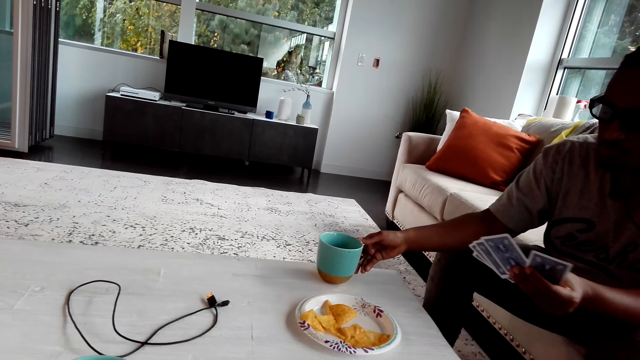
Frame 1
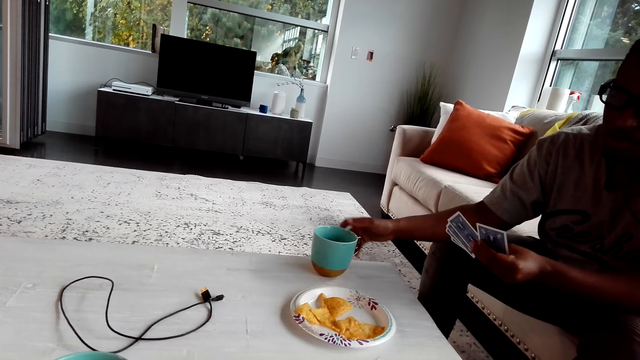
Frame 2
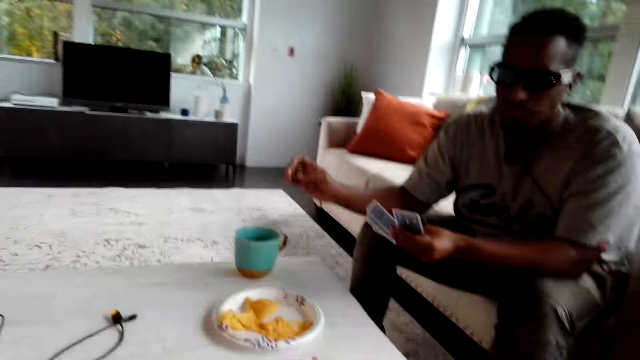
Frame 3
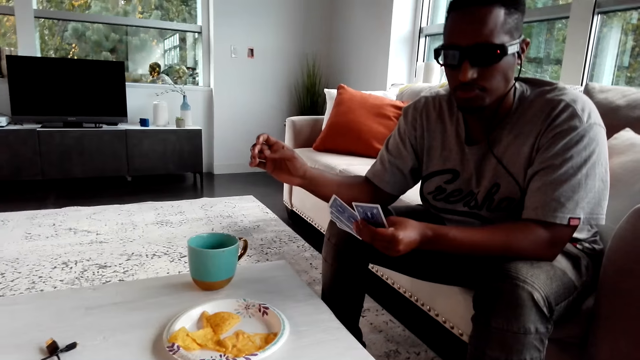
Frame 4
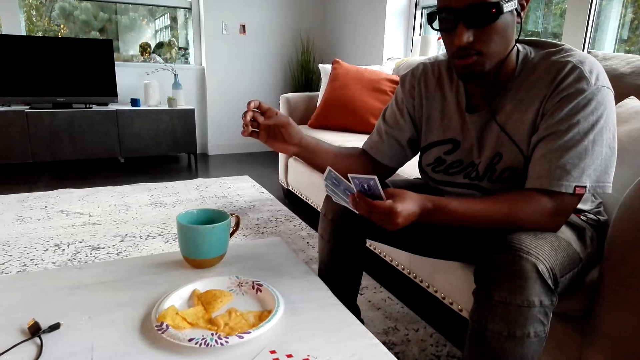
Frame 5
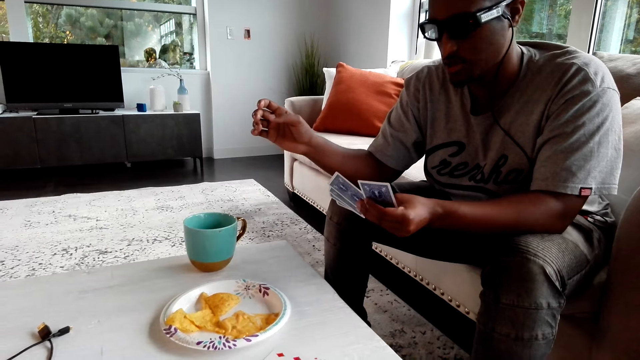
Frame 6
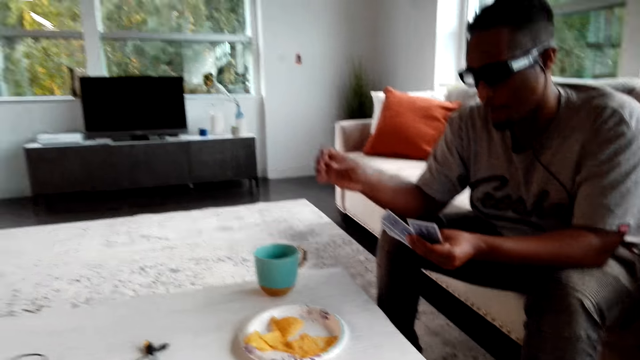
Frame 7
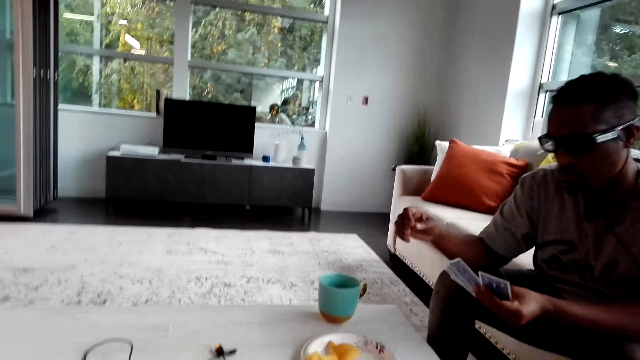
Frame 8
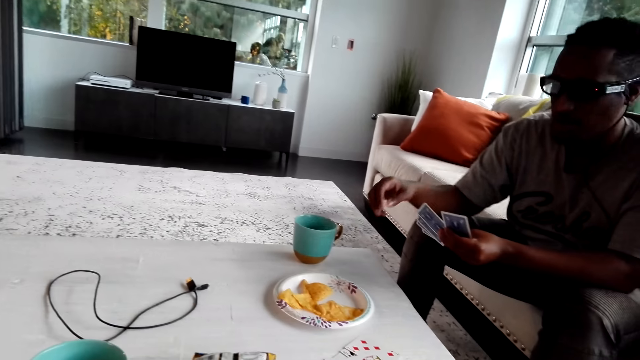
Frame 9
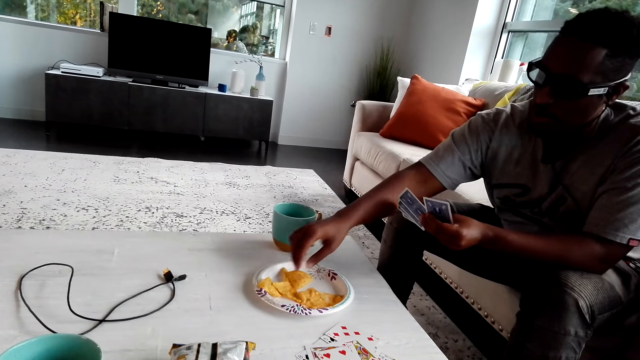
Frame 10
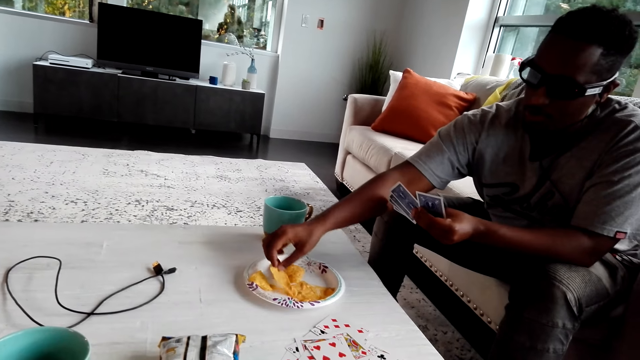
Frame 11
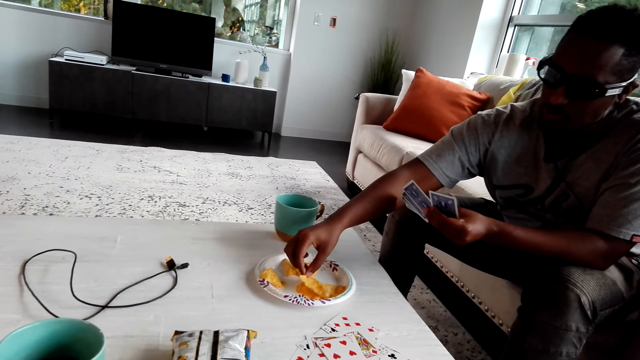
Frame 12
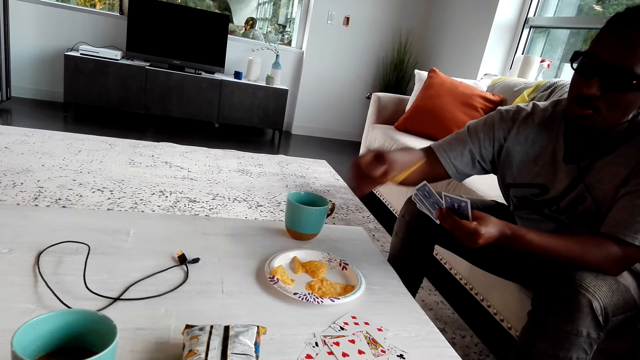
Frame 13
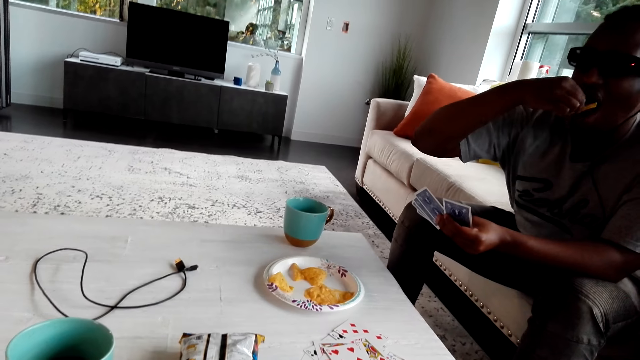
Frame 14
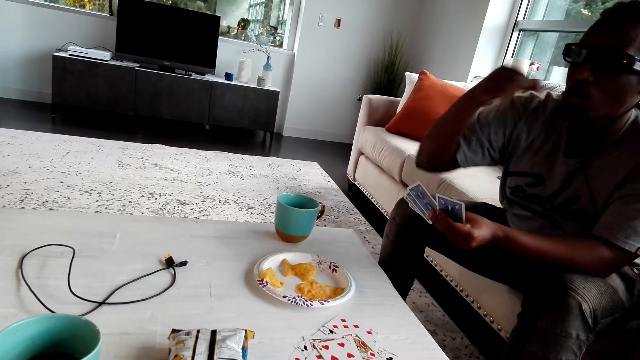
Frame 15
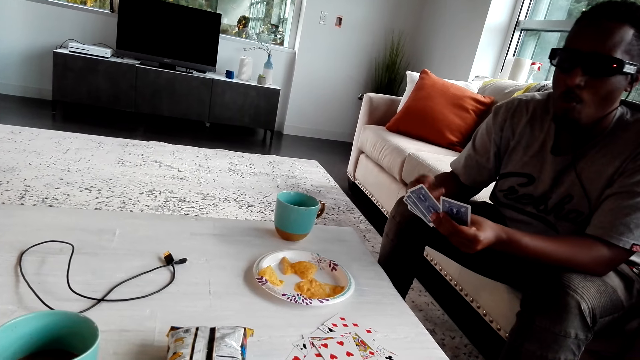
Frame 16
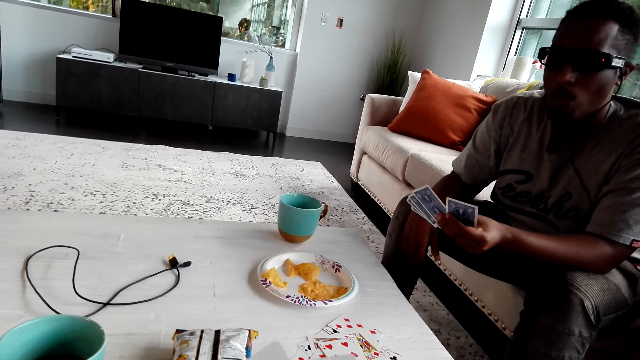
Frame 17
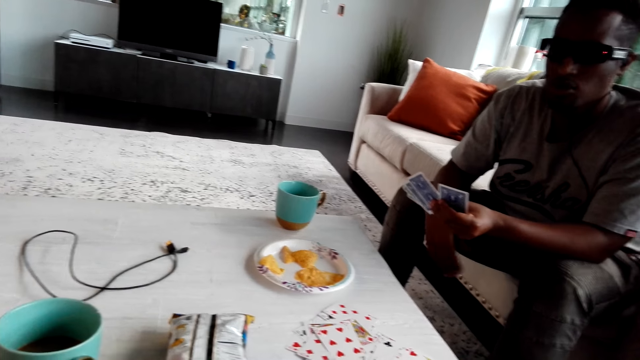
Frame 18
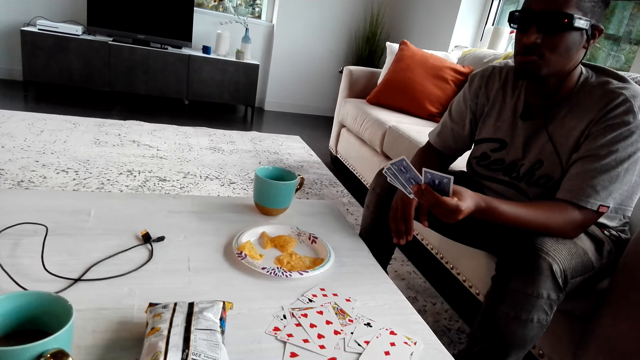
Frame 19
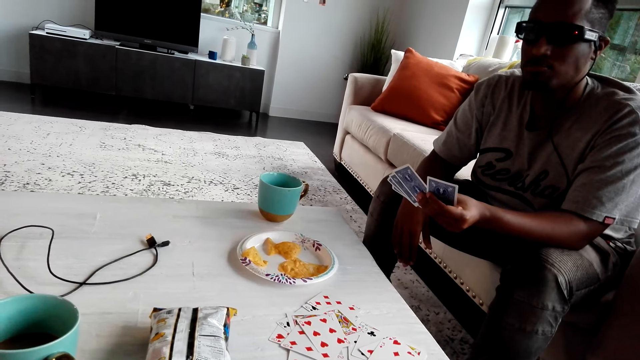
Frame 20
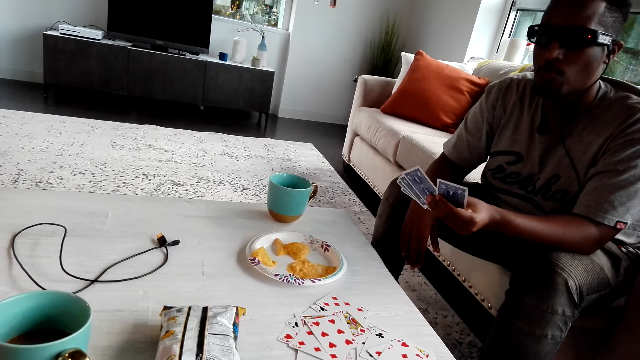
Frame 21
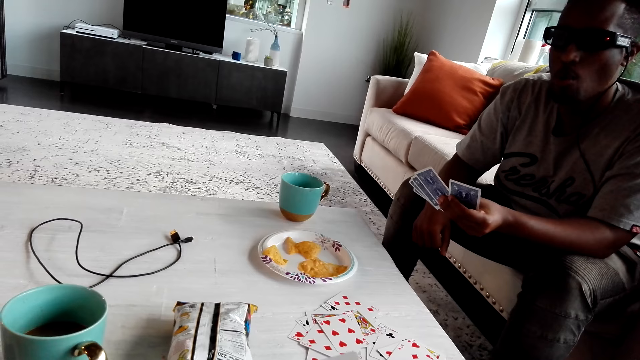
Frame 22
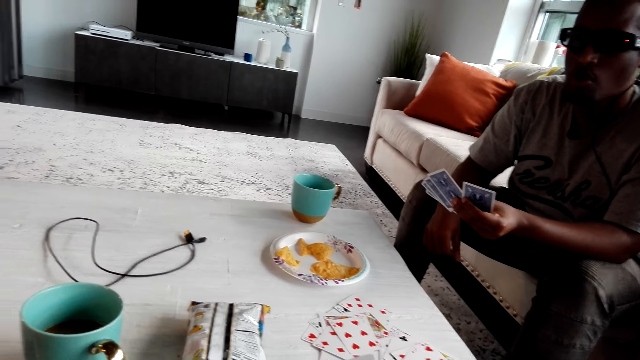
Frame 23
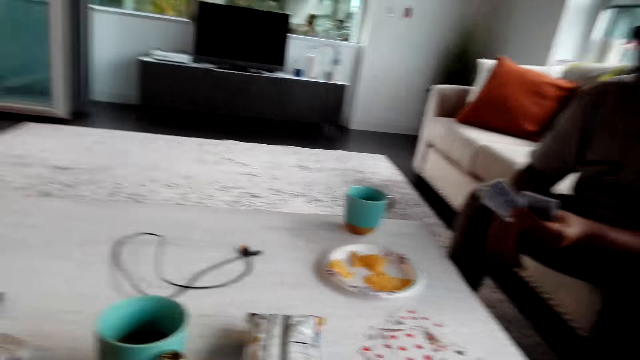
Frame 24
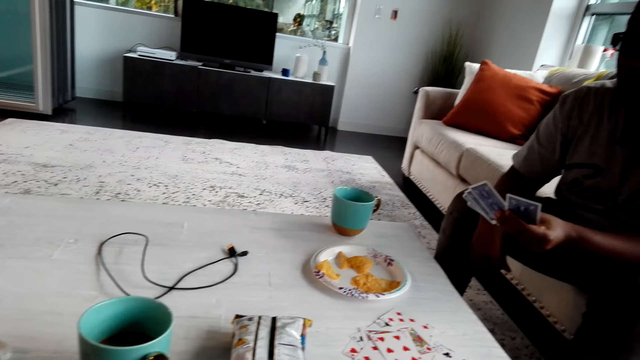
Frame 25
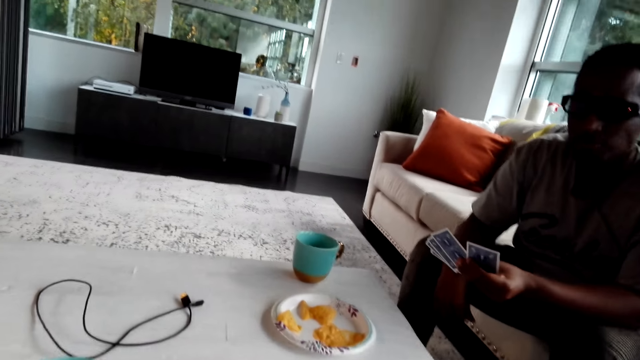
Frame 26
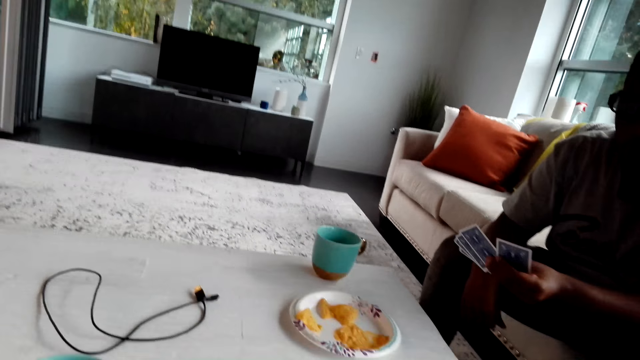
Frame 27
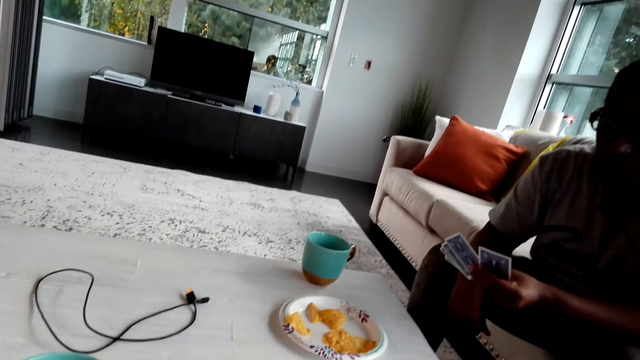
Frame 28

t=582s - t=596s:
A person walks towards a man. The man puts a mug on the table. The camera wearer converses with the man. The man picks a snack and eats crisps. The person walks across the room. The camera wearer converses with the man.

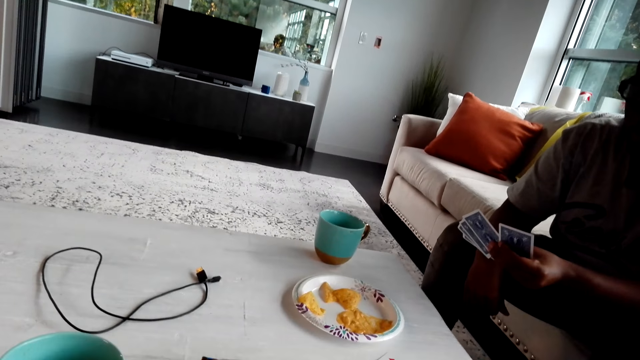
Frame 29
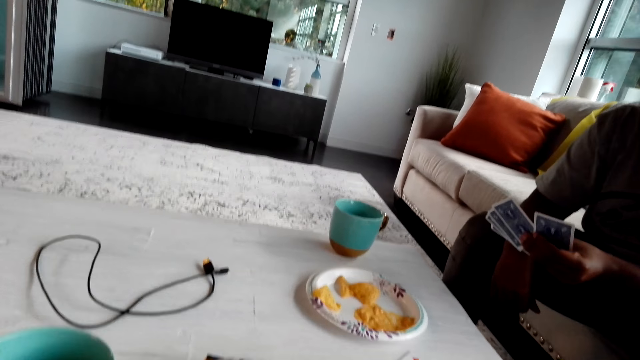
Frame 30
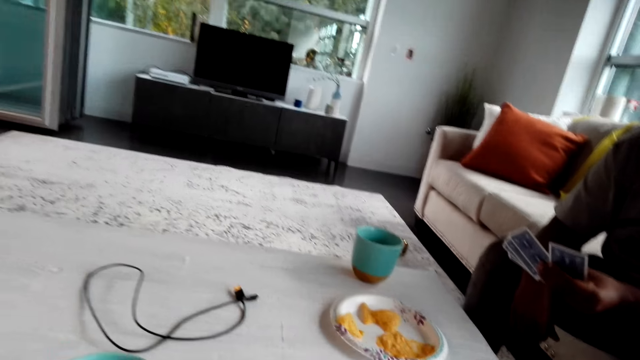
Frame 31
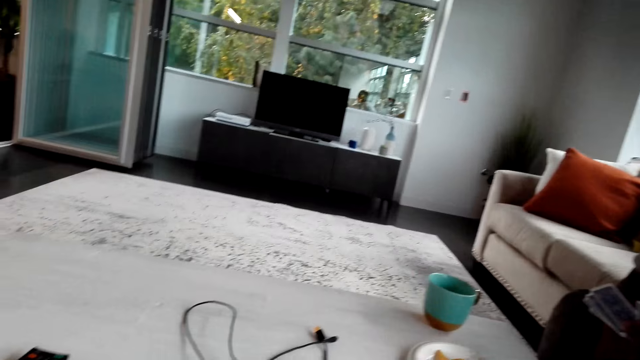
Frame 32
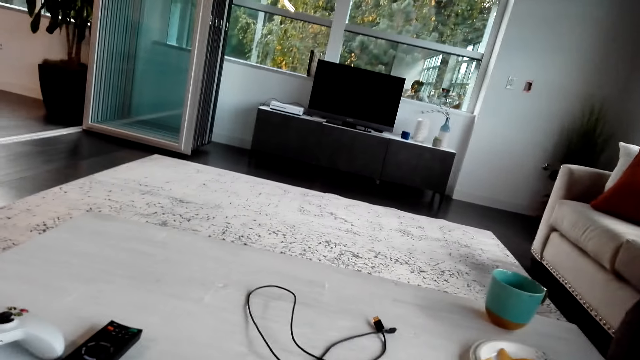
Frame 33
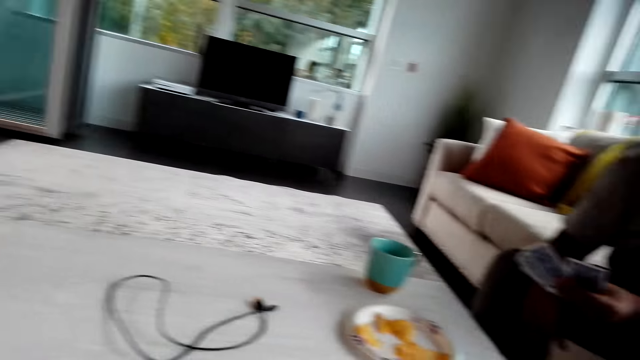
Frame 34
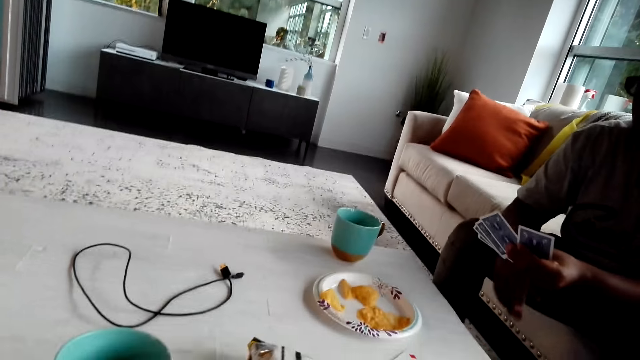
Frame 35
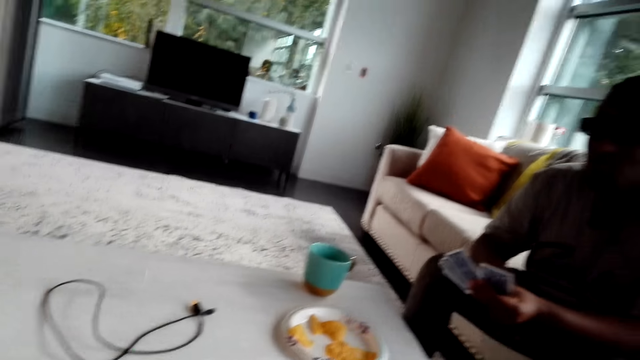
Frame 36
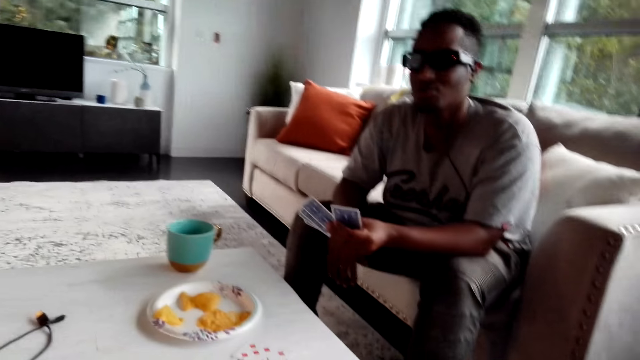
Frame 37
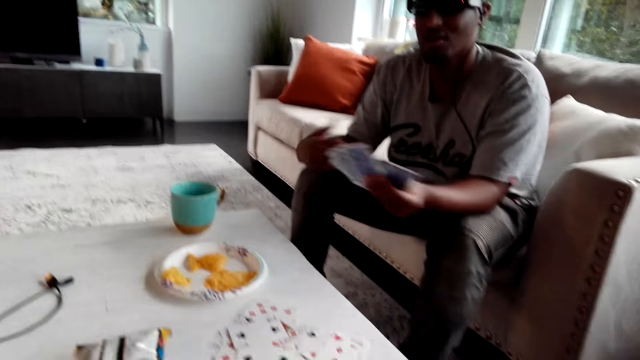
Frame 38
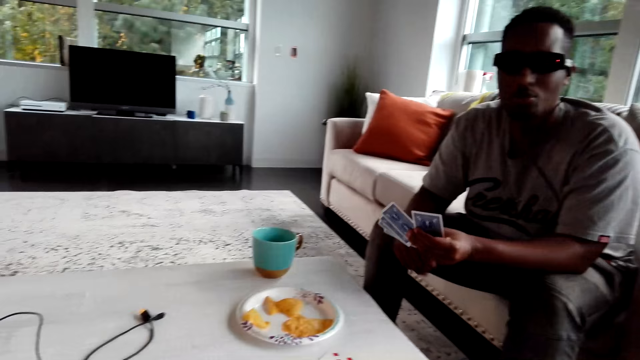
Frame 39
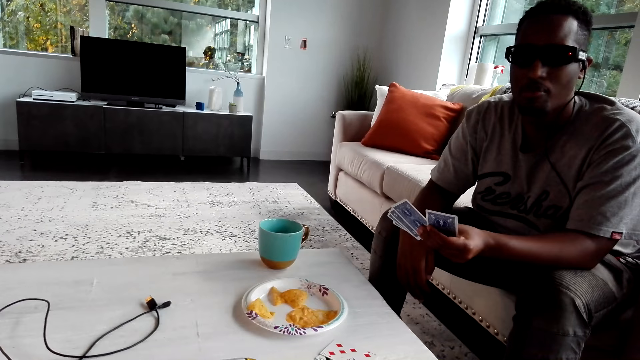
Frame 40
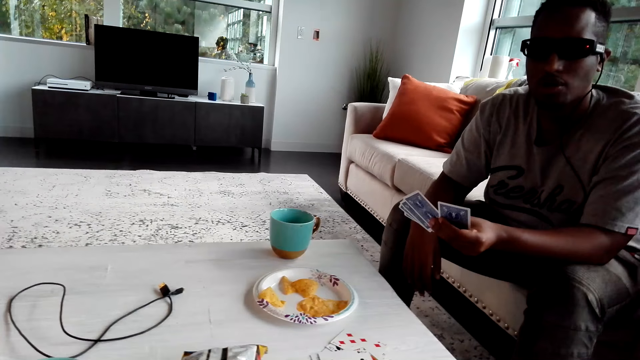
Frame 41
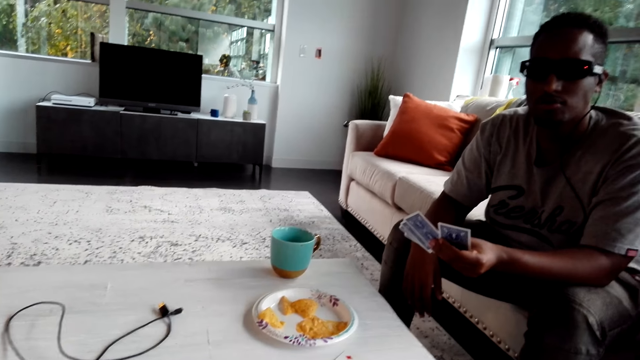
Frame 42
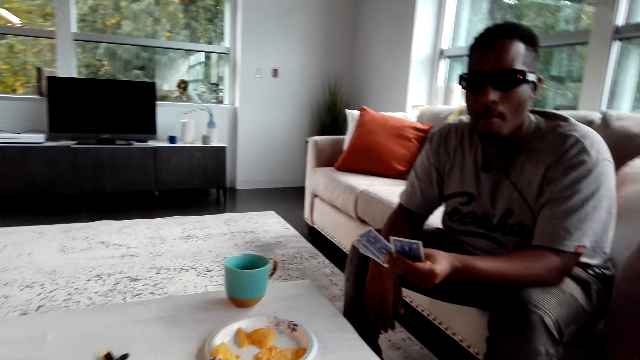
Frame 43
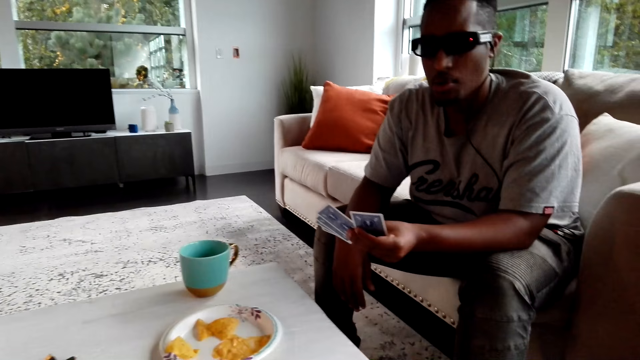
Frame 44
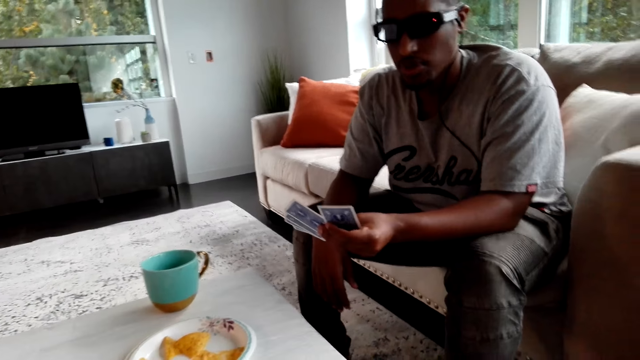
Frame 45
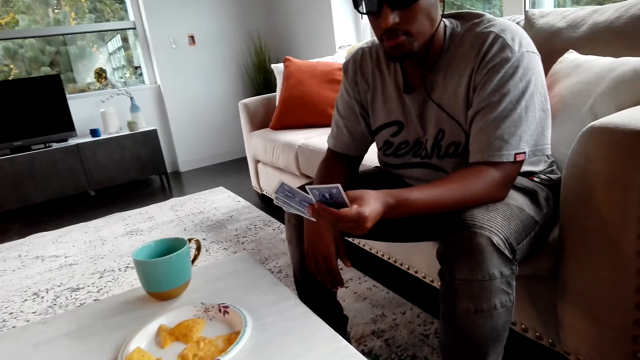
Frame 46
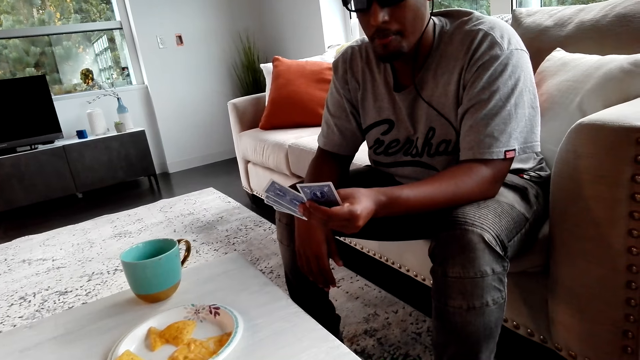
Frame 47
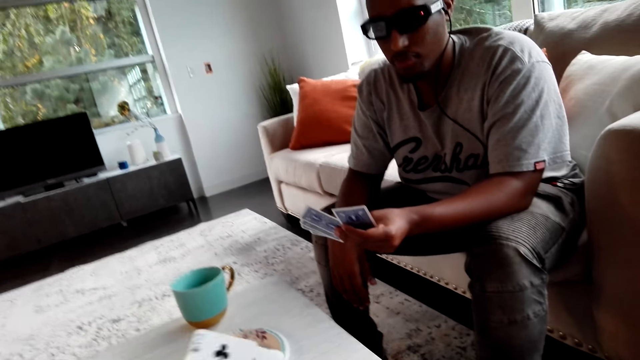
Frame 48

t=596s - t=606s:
The camera wearer plays cards. A man moves his hands. The camera wearer converses with the man.
